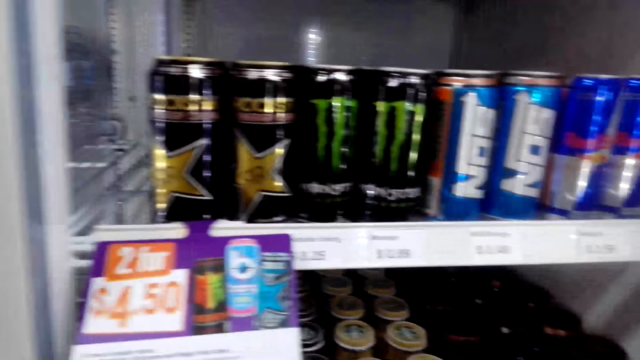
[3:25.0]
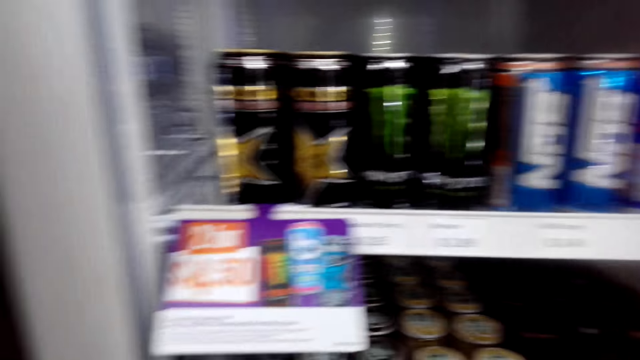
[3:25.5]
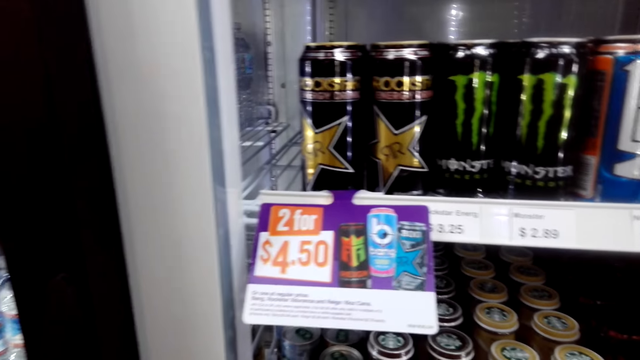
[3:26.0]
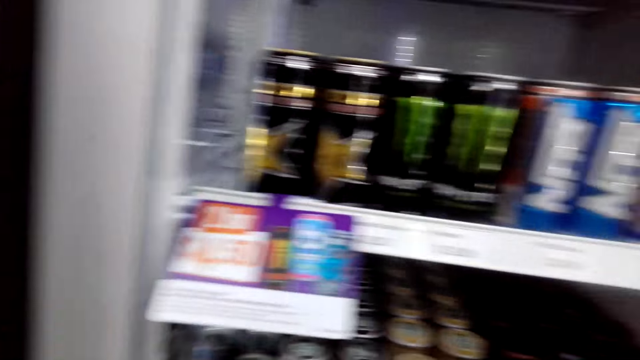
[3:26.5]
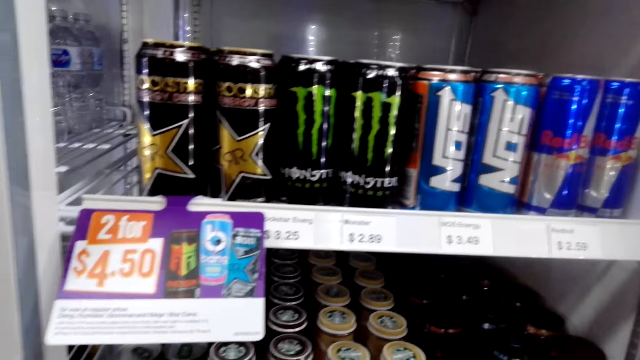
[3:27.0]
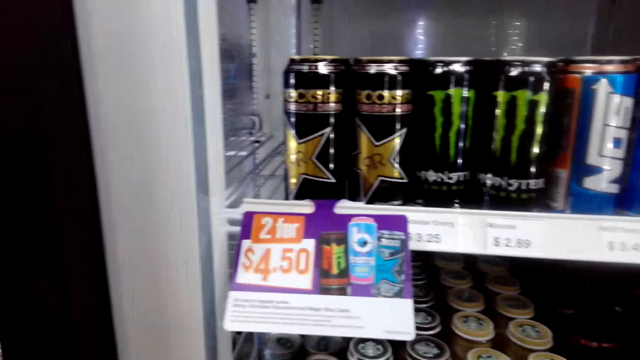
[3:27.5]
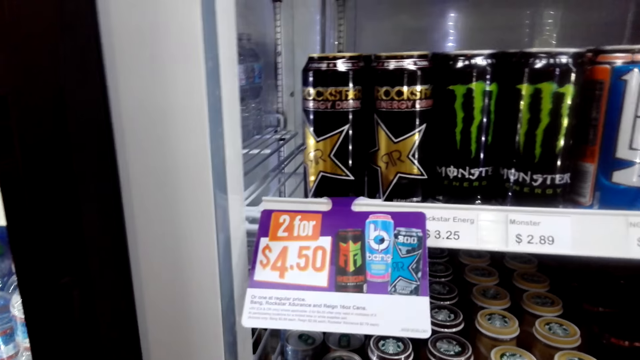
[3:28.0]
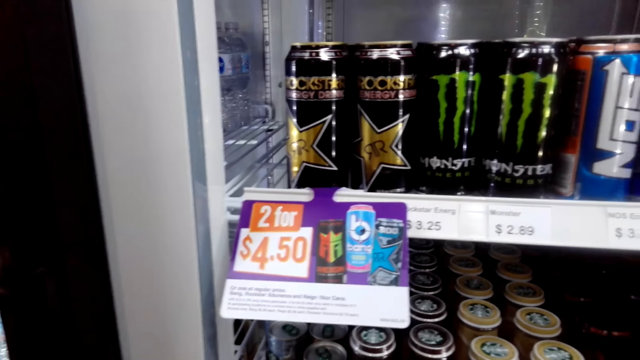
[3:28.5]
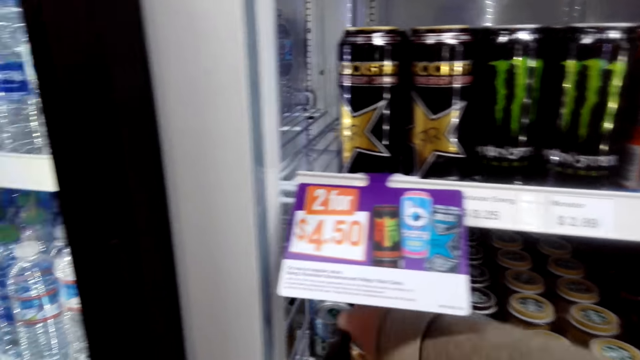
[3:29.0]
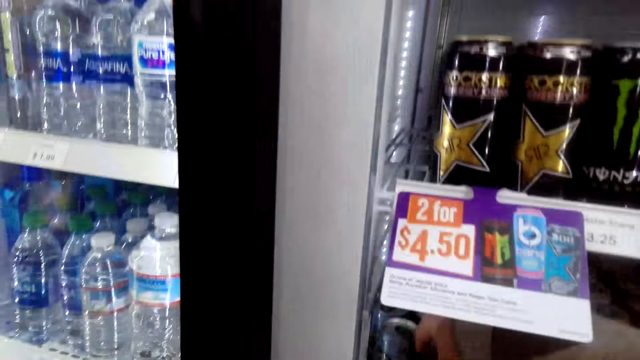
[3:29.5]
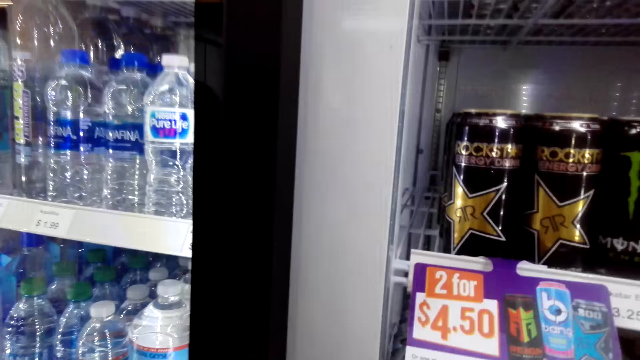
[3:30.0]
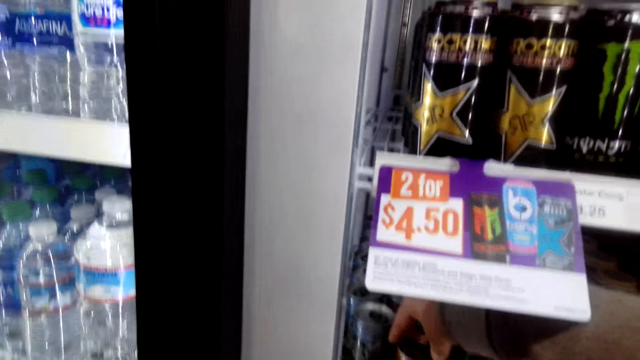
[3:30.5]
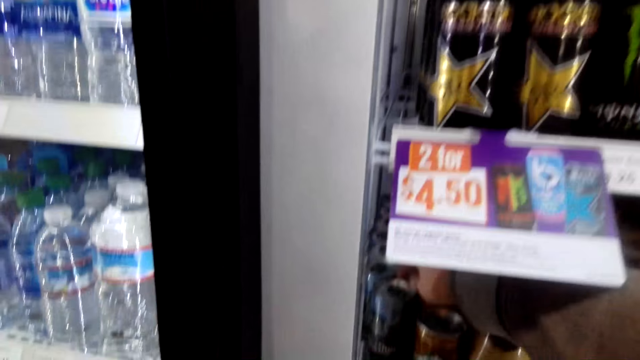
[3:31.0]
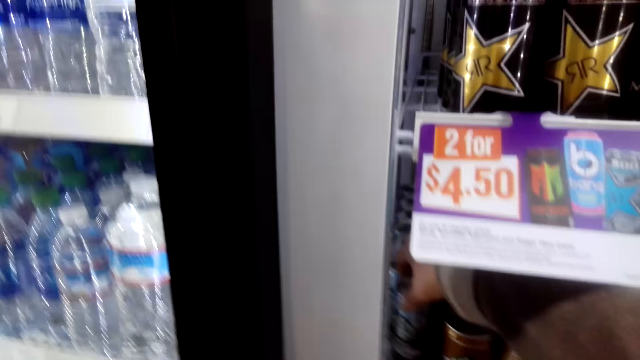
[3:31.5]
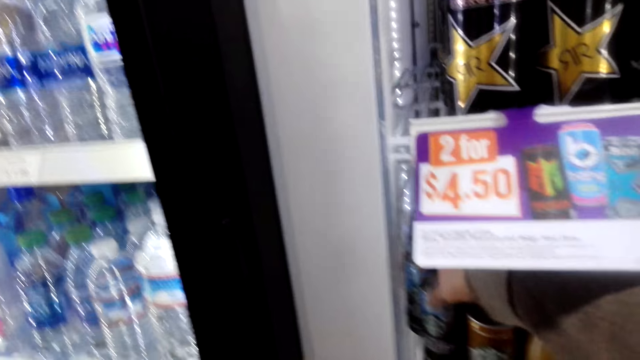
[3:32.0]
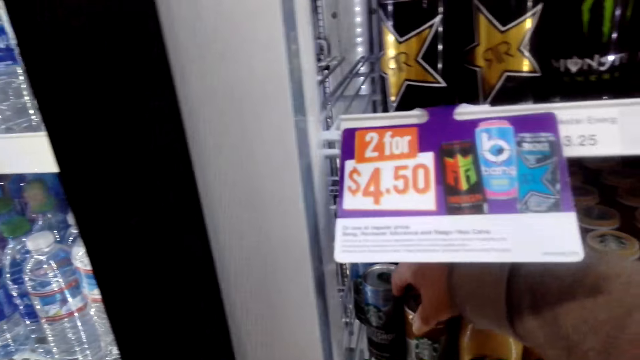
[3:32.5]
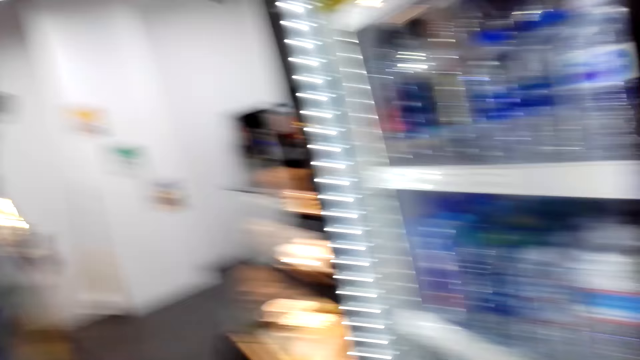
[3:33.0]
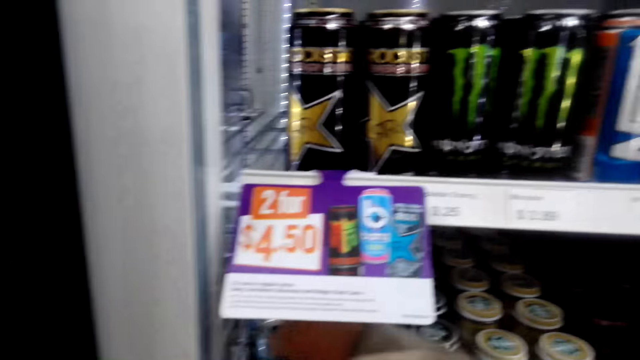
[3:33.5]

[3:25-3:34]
The camera wearer converses with a man.

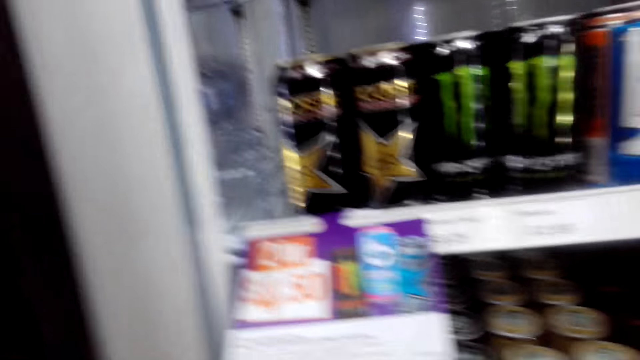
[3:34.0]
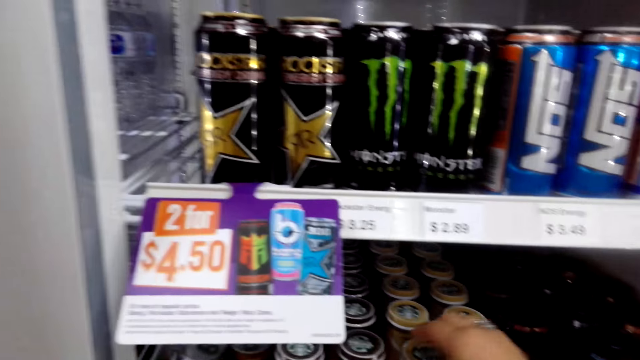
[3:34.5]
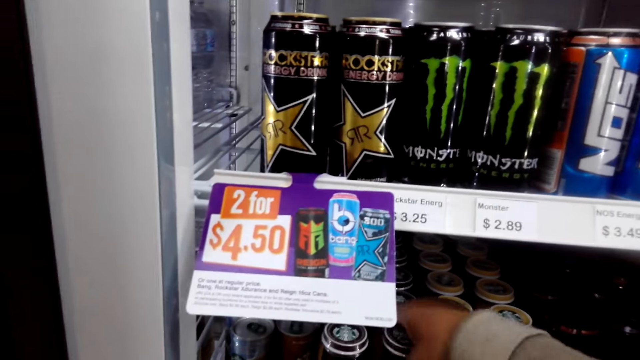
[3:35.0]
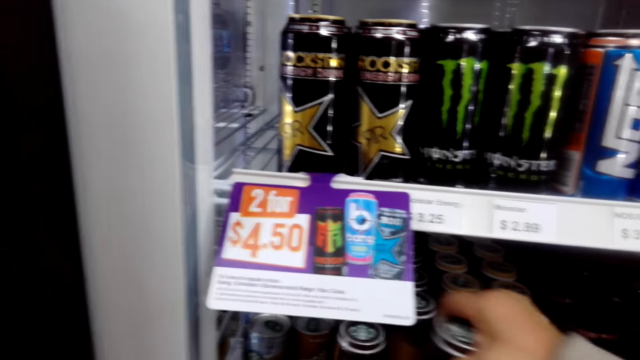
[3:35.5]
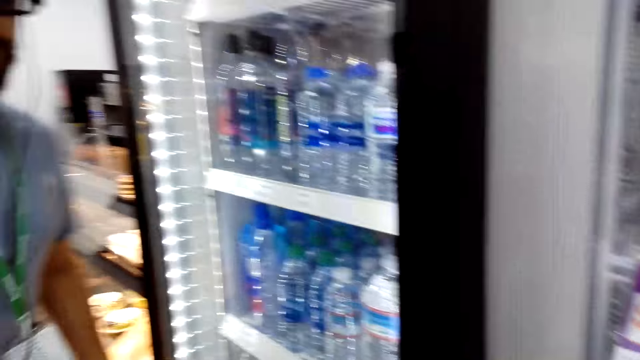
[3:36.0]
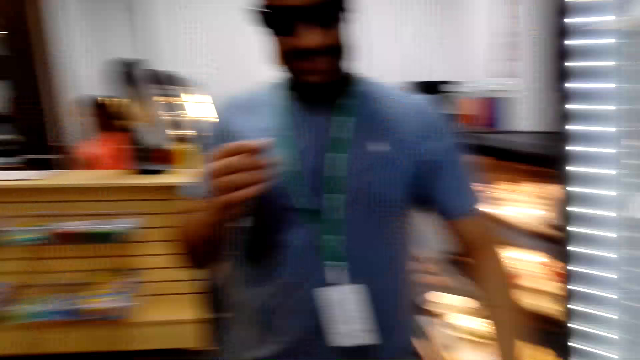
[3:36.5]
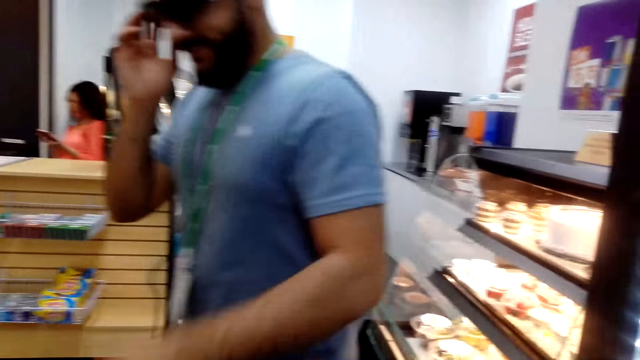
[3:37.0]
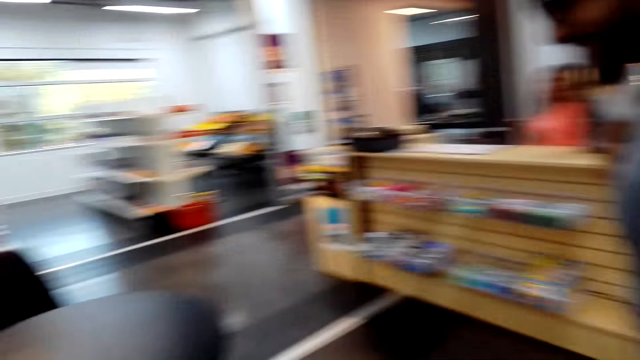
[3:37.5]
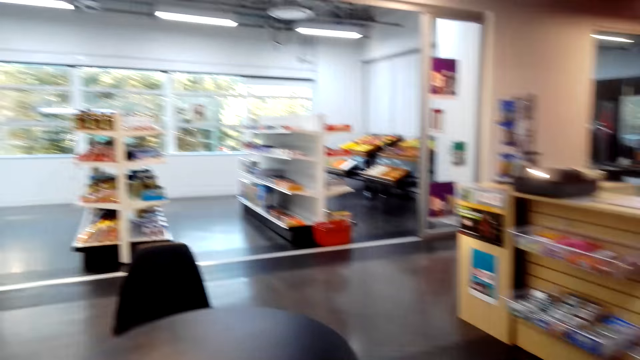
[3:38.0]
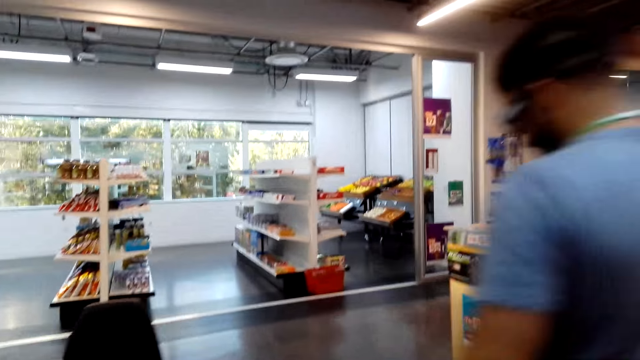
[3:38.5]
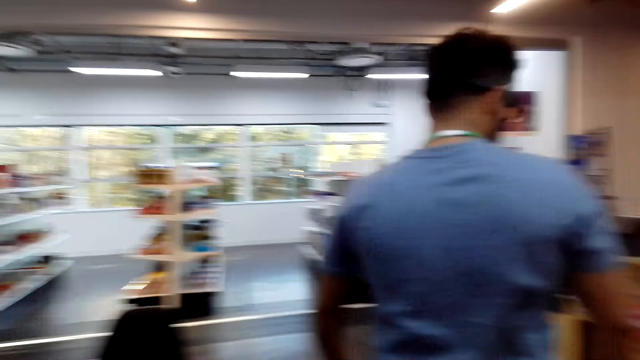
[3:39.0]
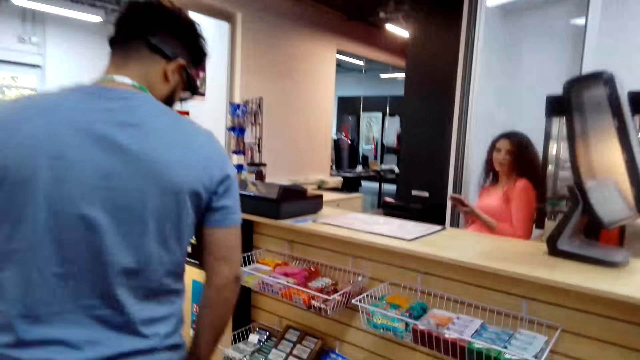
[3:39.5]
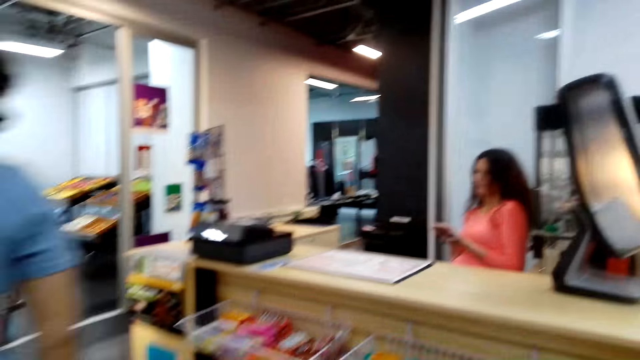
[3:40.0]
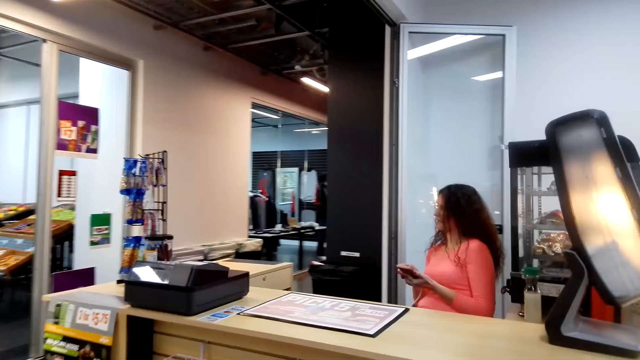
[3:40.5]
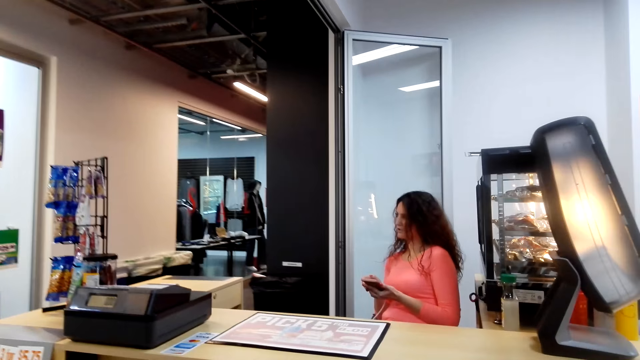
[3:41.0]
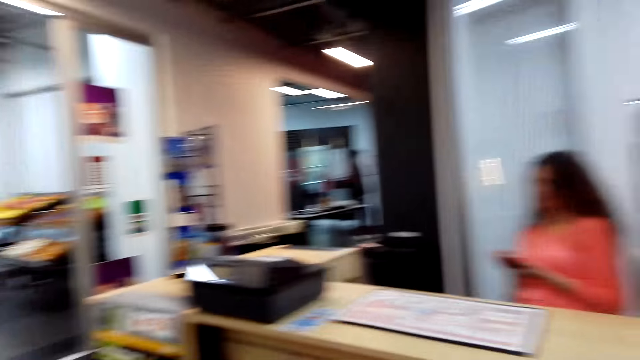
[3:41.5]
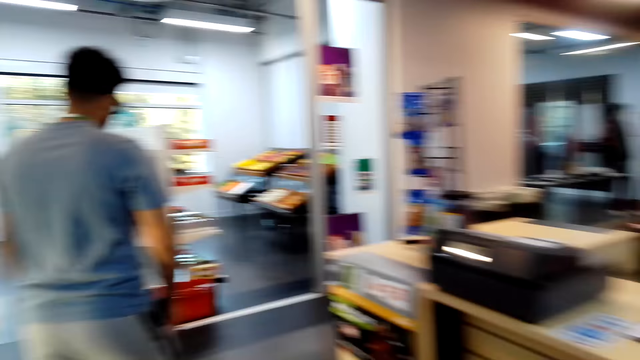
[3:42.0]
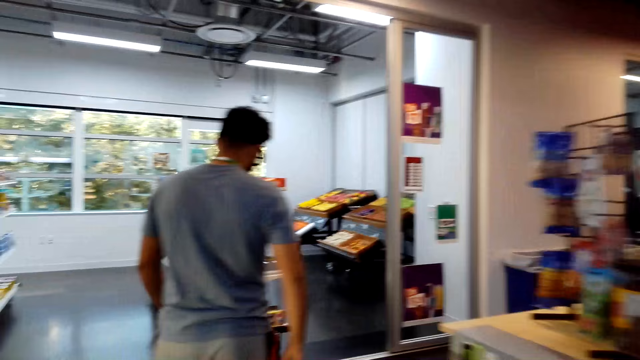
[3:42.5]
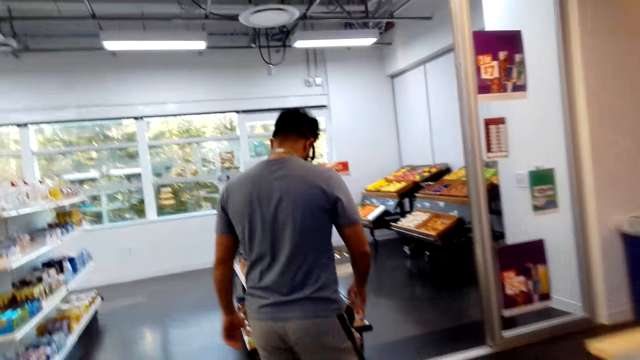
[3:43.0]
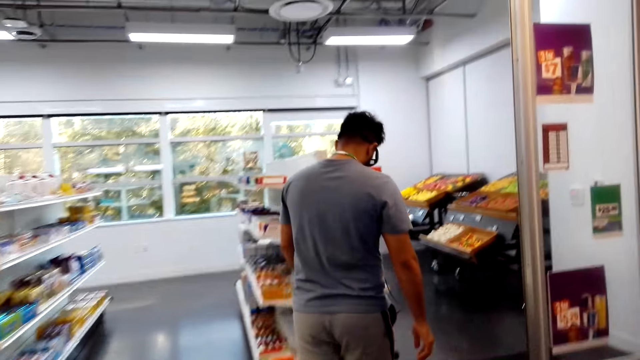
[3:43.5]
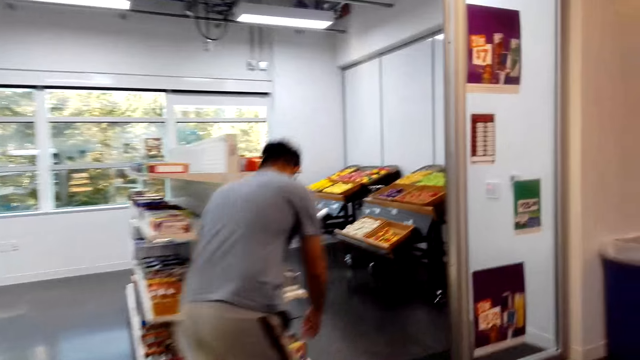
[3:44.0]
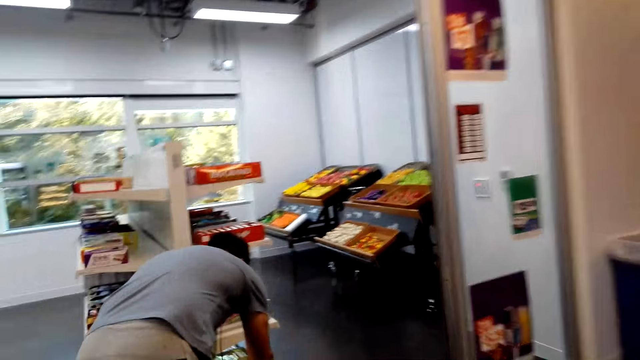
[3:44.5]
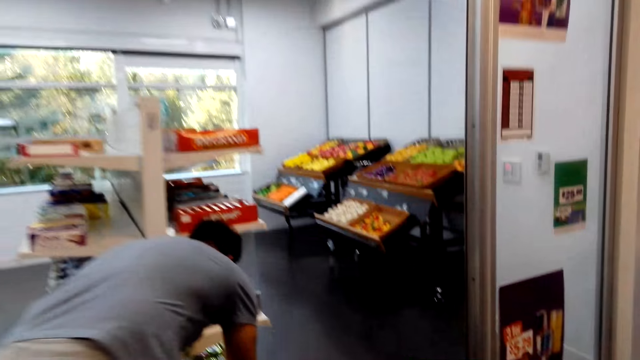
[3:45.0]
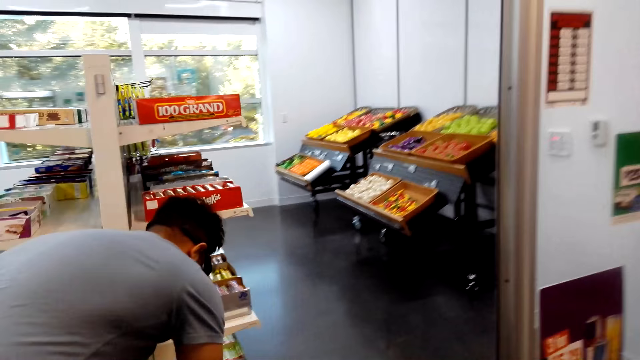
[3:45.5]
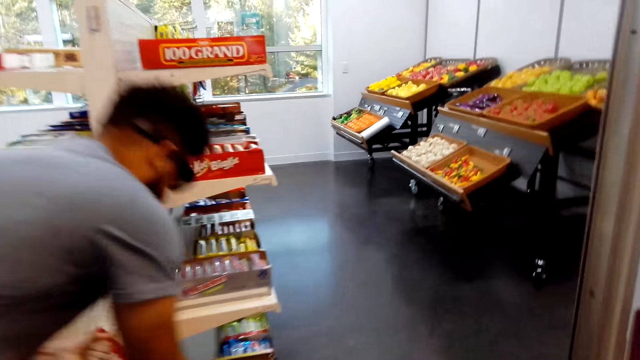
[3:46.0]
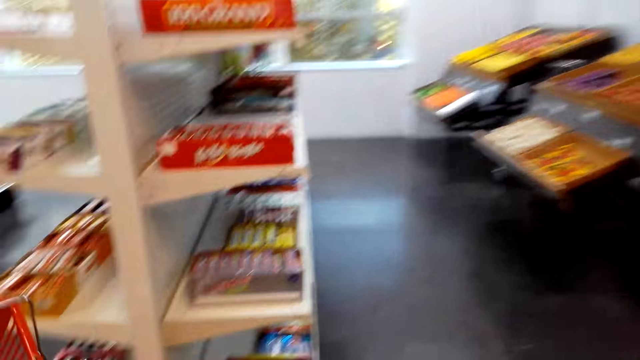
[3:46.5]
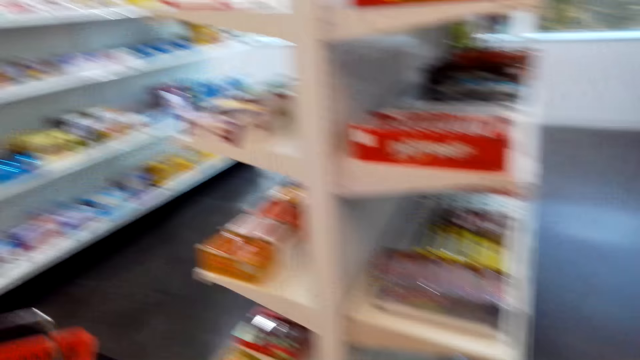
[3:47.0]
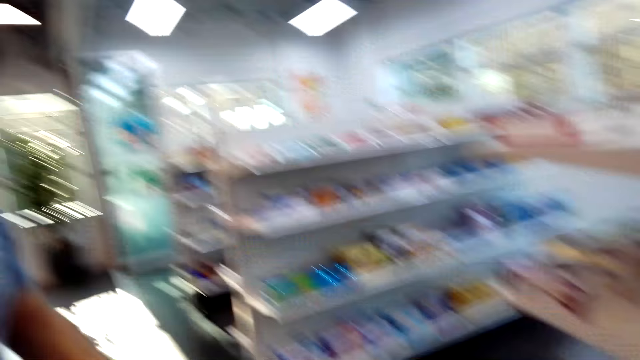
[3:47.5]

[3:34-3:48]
The camera wearer picks up a soda can from the fridge. They turn around the shop. They converse with a man. They walk towards the cashier. A woman converses with the man. The camera wearer walks around the shop with the man. The man is picking up a carrier basket. The camera wearer converses with the man.
